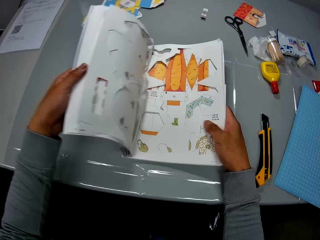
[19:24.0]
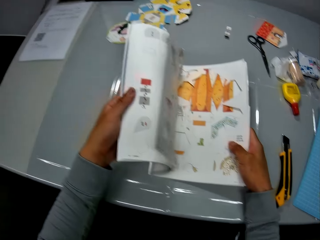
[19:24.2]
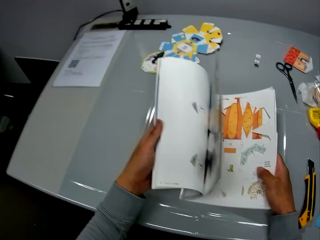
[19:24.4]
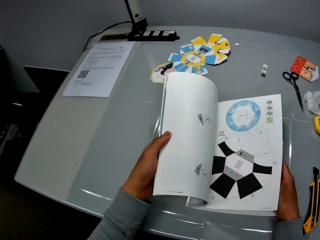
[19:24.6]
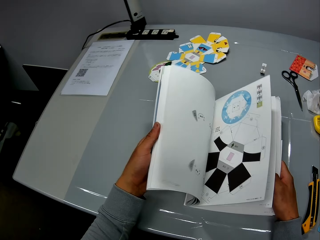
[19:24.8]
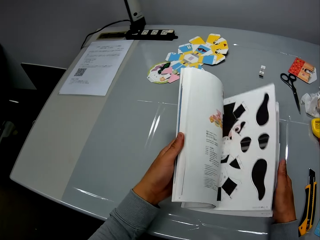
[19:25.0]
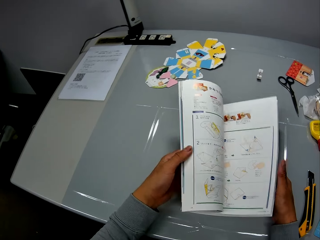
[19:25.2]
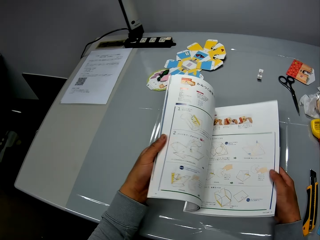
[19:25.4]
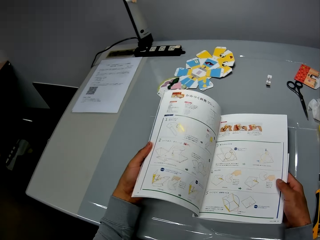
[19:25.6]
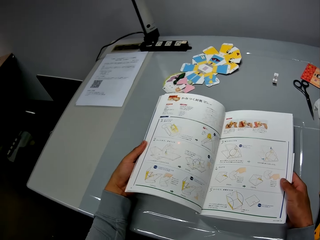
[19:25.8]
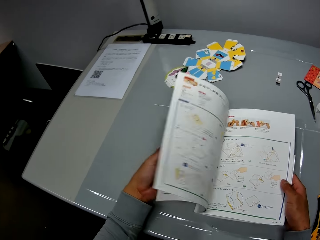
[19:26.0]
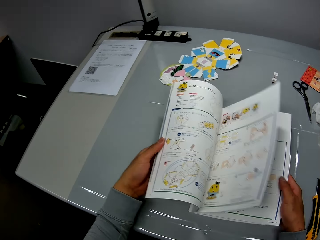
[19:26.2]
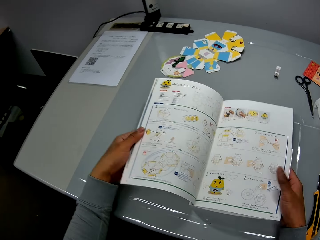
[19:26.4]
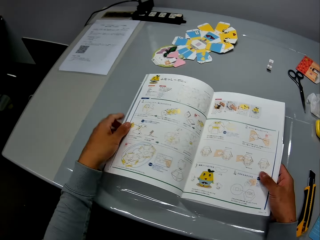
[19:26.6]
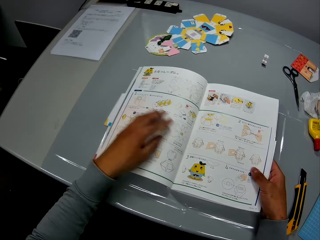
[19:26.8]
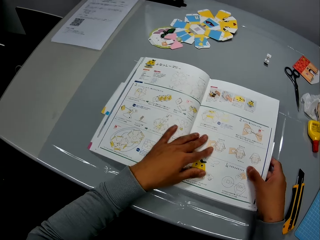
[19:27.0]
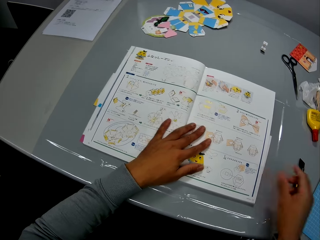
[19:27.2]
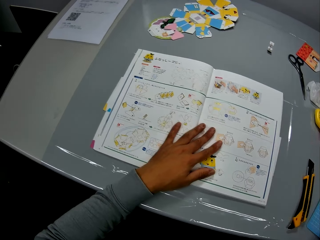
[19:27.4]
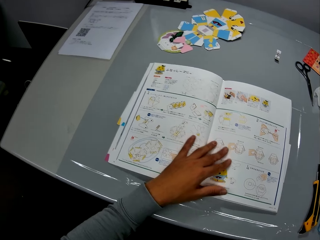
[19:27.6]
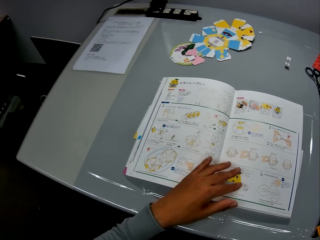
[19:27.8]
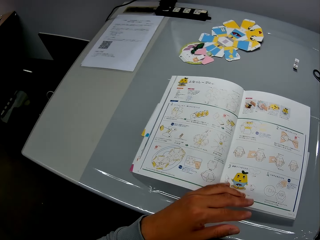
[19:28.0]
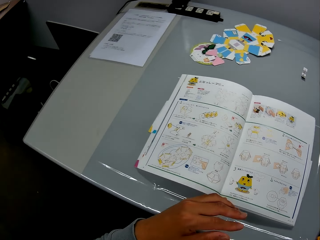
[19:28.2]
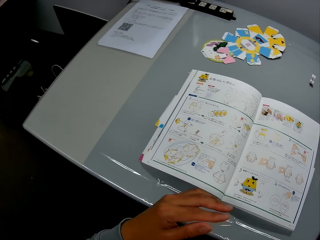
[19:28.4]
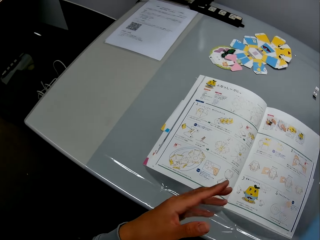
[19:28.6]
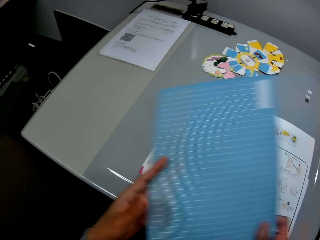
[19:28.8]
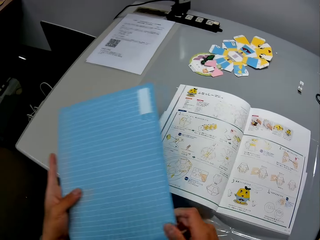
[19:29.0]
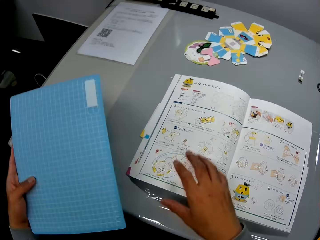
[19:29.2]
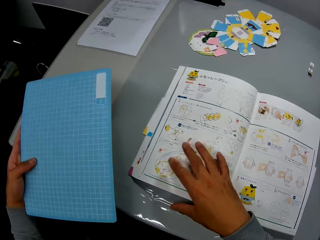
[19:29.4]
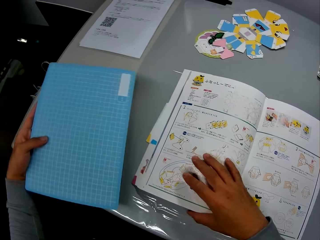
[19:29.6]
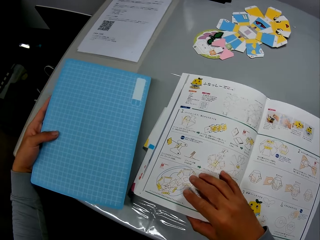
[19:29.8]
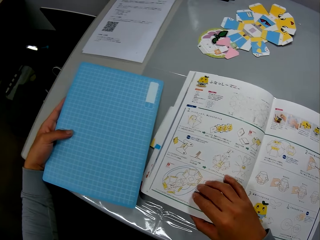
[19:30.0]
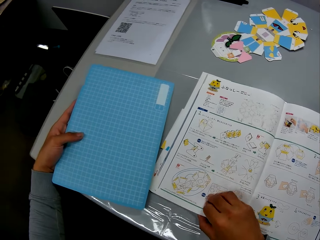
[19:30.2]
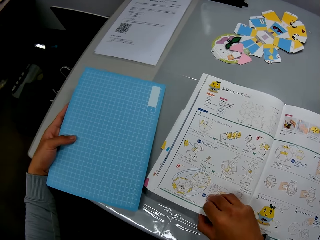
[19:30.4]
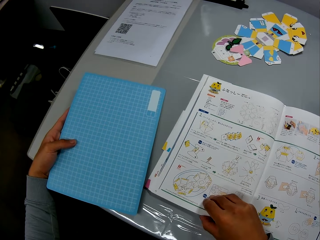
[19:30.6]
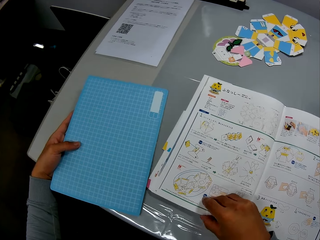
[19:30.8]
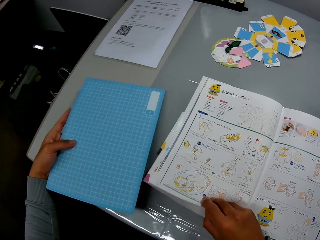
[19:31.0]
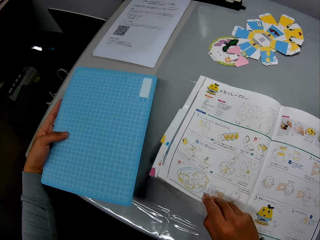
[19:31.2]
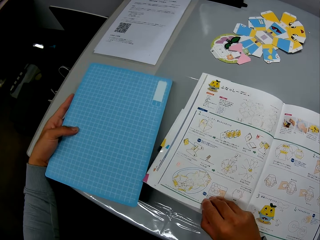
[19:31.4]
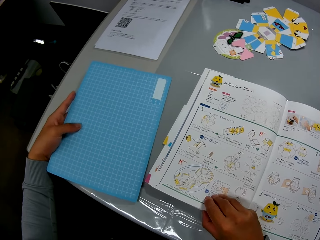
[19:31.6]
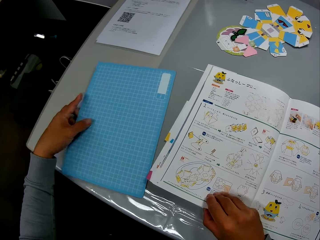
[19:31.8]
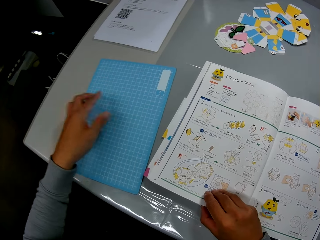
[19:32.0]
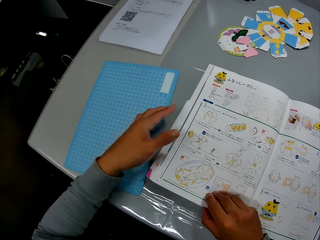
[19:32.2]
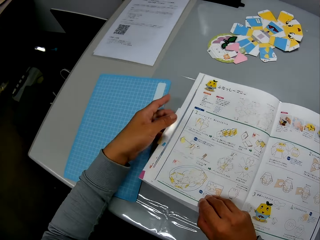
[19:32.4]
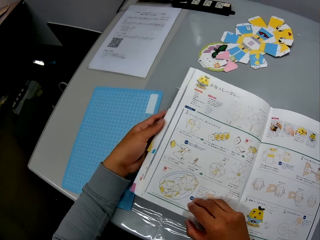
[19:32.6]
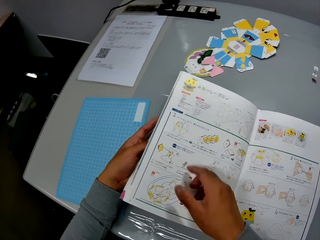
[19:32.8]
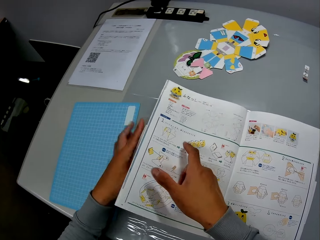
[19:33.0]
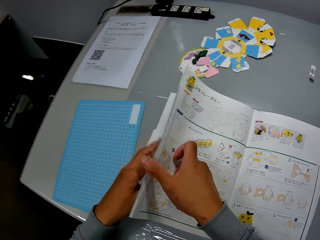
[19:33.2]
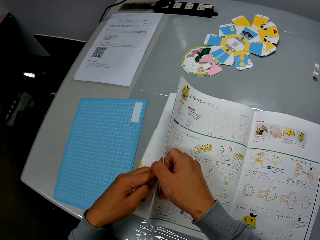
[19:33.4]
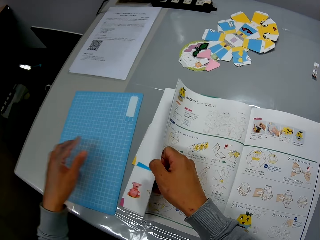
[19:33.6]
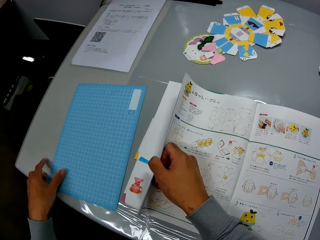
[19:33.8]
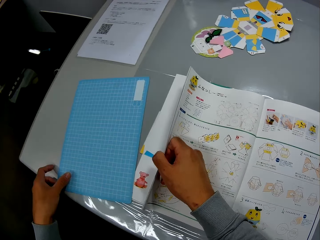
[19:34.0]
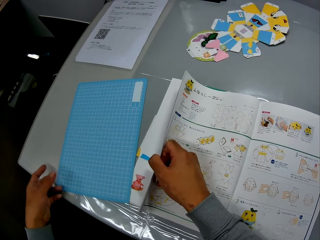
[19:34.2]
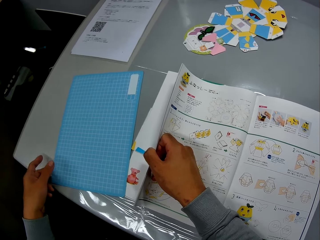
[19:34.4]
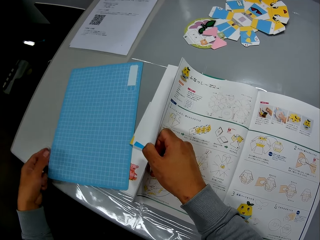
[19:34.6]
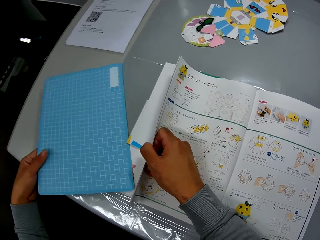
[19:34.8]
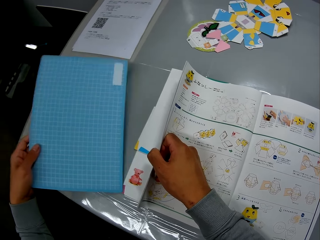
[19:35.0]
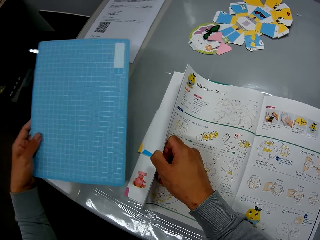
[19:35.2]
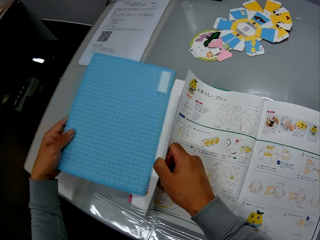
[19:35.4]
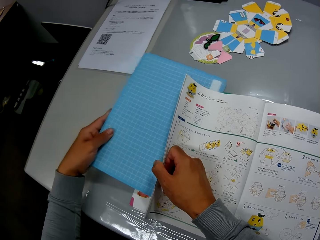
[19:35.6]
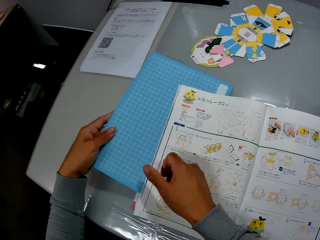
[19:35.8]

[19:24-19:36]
The camera wearer picks up the cutting mat. He passes the blue paper from his right to his left hand. He puts the blue paper in between the pages of the book.

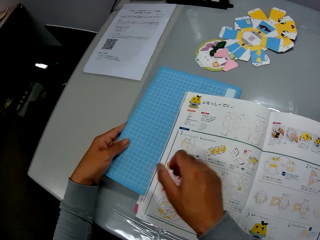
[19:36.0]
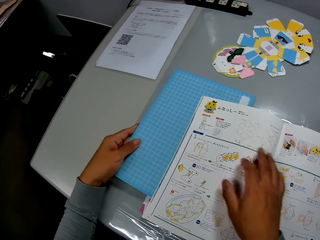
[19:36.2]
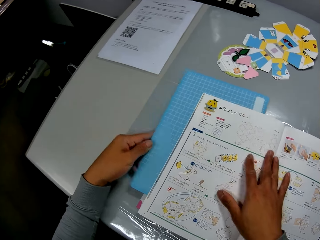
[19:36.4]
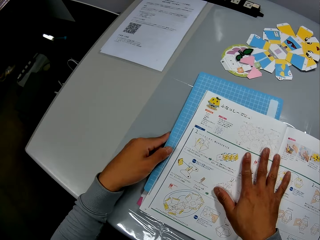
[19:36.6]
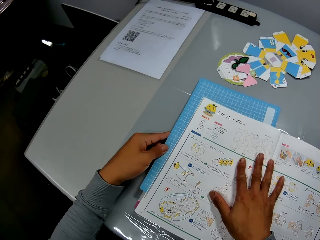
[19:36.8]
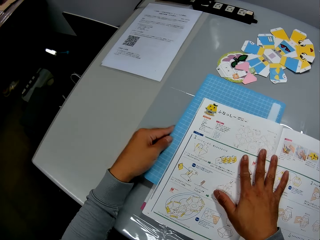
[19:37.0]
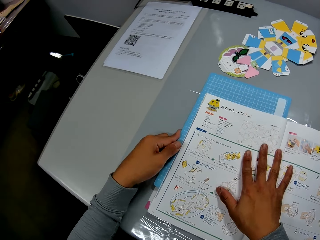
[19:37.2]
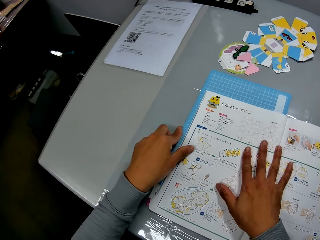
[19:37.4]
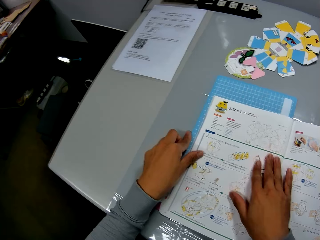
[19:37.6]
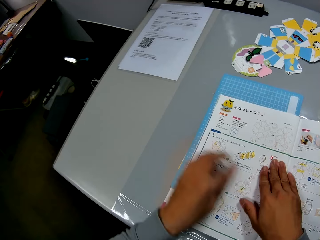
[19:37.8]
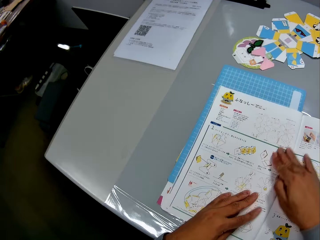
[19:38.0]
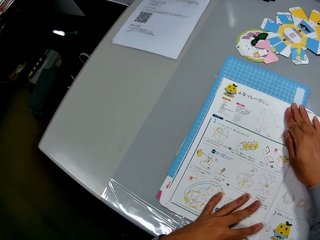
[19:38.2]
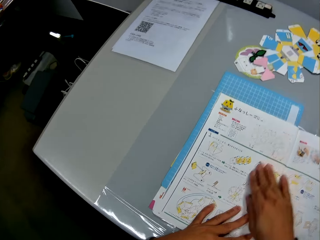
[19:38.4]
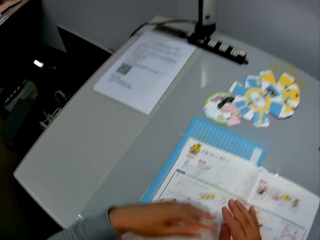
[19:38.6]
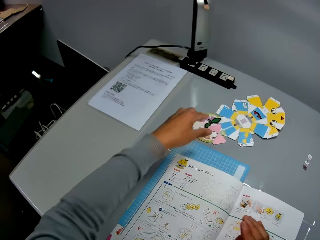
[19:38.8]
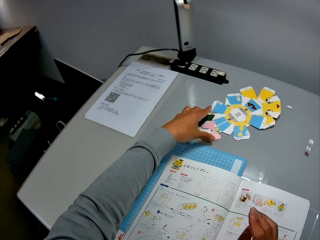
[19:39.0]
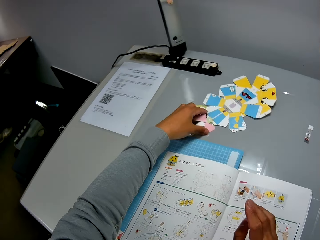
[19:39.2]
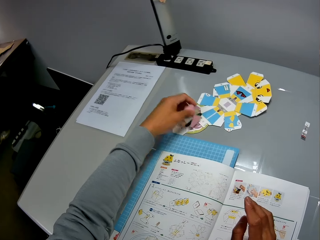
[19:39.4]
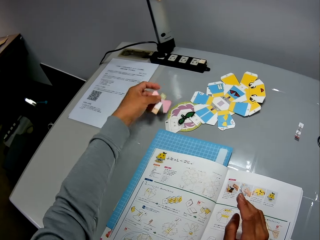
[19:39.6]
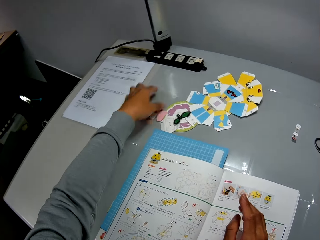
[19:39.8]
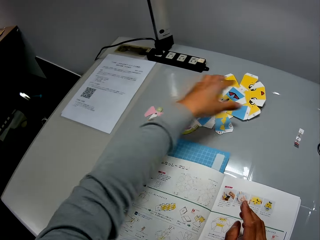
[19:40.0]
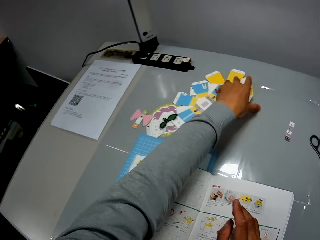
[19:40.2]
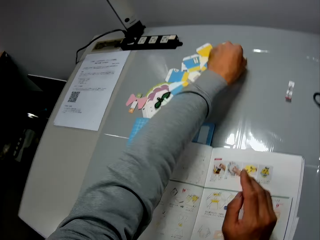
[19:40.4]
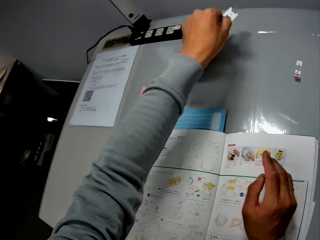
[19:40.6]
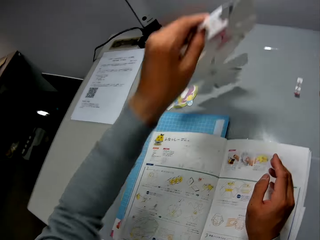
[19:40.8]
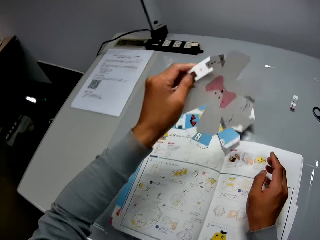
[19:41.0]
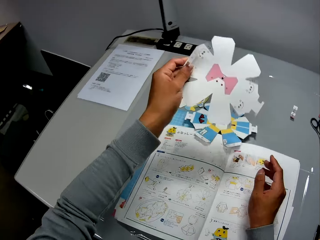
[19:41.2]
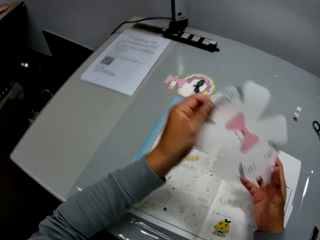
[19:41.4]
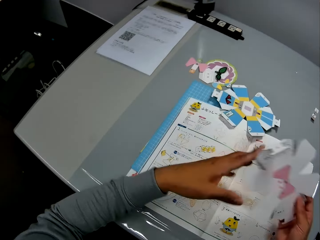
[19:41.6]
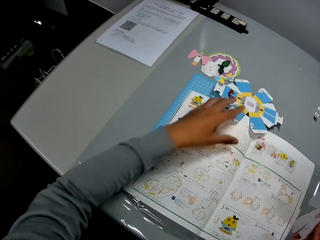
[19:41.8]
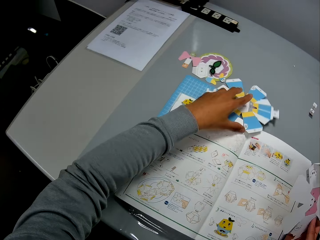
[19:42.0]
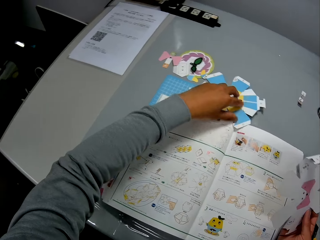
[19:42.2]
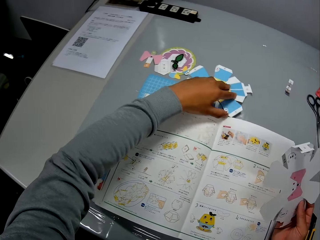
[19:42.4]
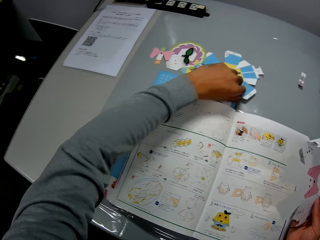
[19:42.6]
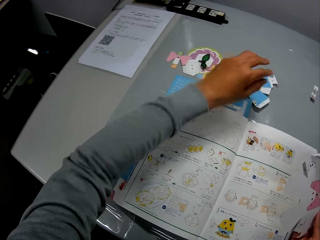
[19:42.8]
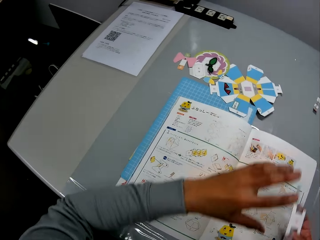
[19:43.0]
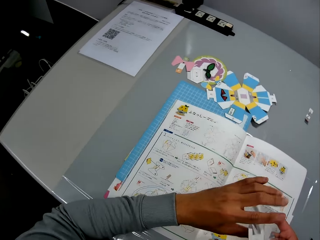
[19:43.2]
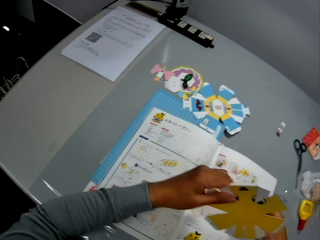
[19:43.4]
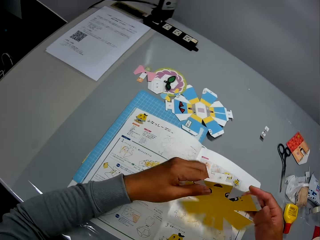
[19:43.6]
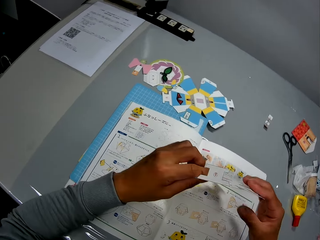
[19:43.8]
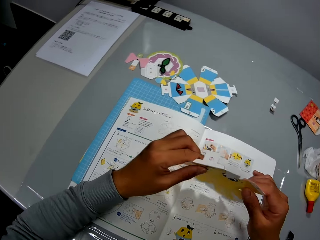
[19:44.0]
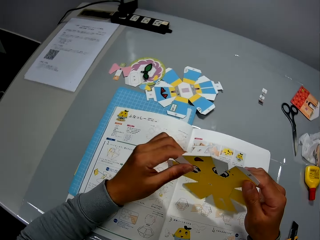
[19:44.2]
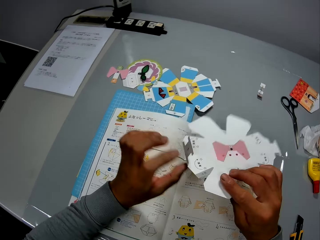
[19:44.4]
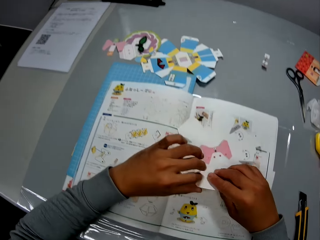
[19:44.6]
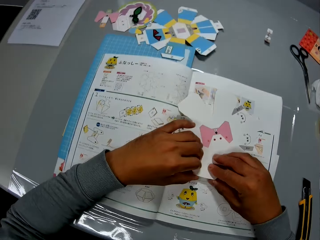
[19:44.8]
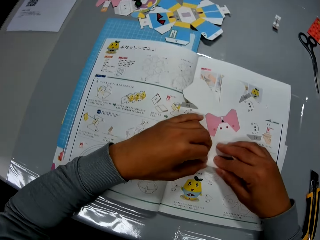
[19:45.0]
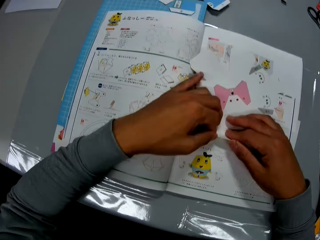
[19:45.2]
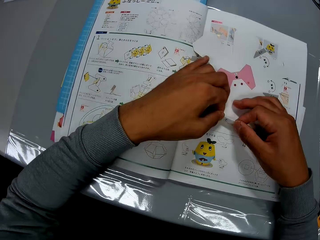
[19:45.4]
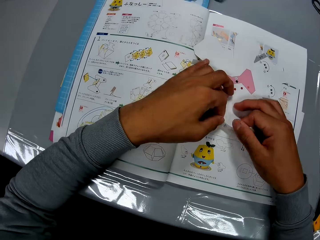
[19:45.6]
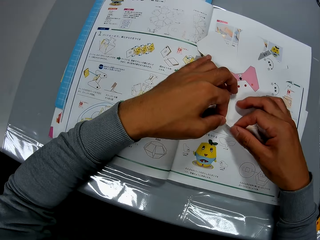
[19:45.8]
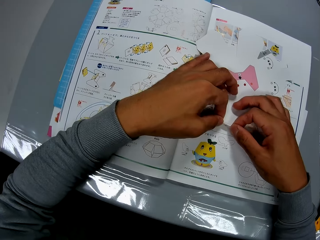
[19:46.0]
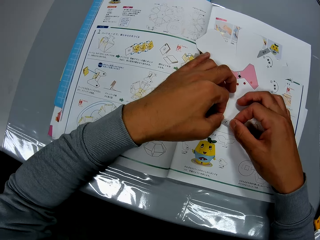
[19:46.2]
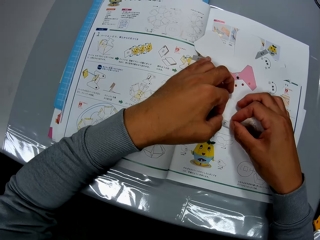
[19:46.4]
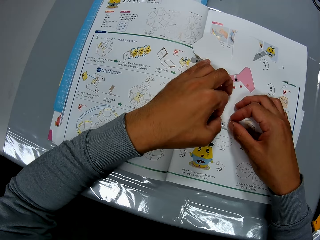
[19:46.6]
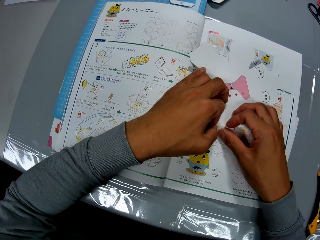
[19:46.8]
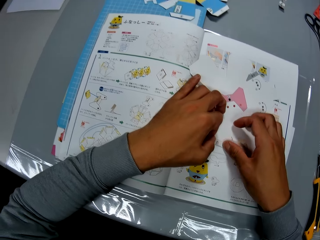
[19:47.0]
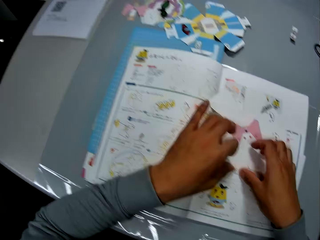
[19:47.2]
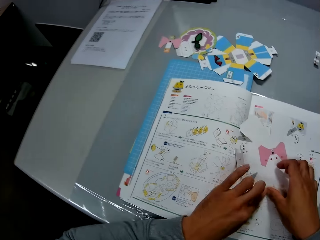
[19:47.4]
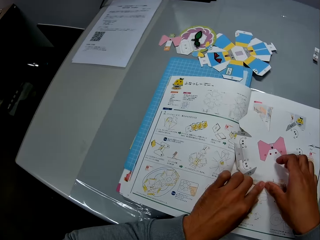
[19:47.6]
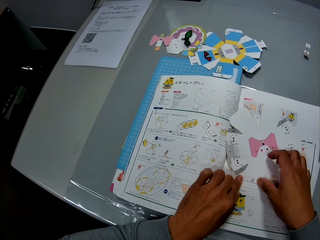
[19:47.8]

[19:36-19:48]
The camera wearer changes the position of a cut out paper on the table with his left hand. He picks up a paper from the table with his left hand. He passes the paper from his left to his right hand. He holds the paper with the right hand. He changes the position of another paper on the table with his left hand. He works on the paper in his left hand with both hands. He lays the paper down and folds the paper.
